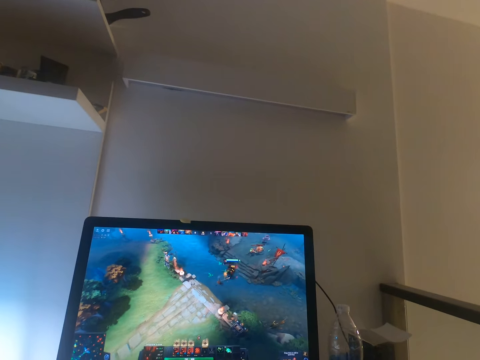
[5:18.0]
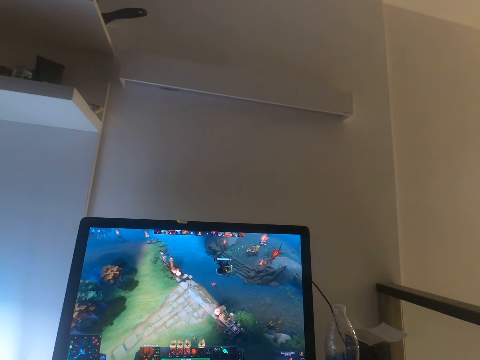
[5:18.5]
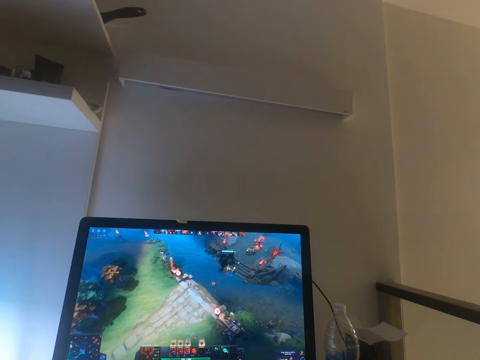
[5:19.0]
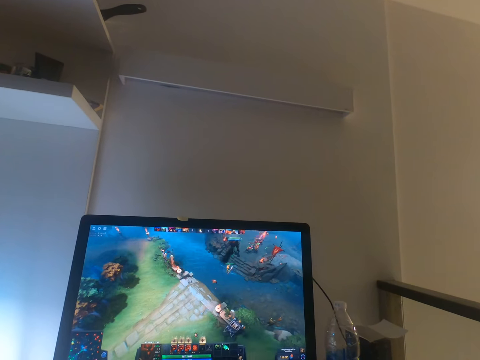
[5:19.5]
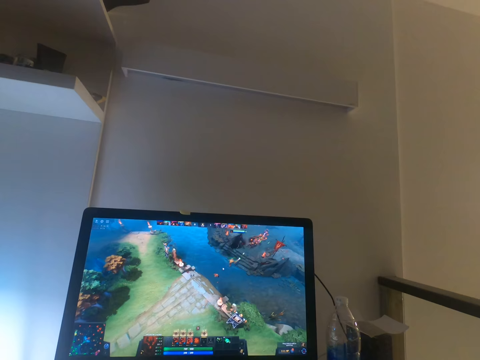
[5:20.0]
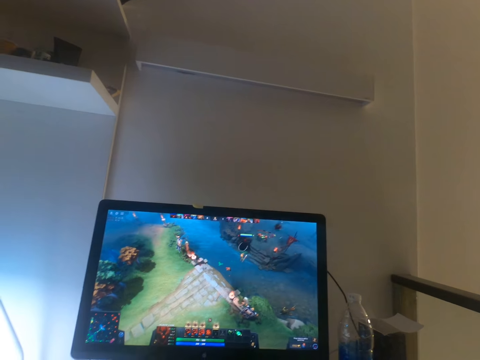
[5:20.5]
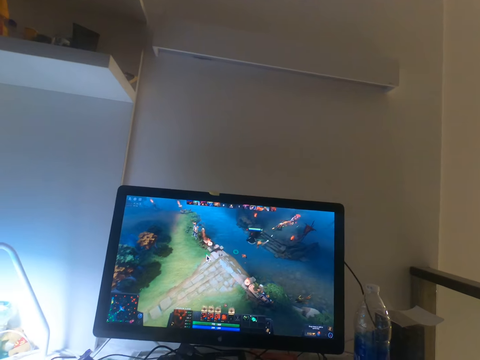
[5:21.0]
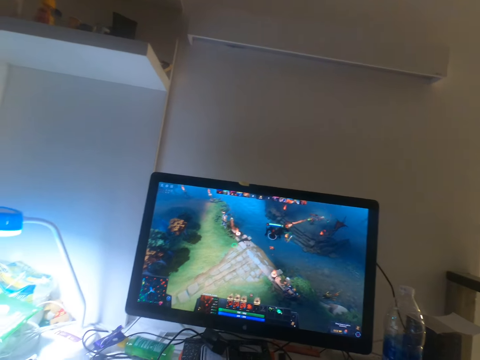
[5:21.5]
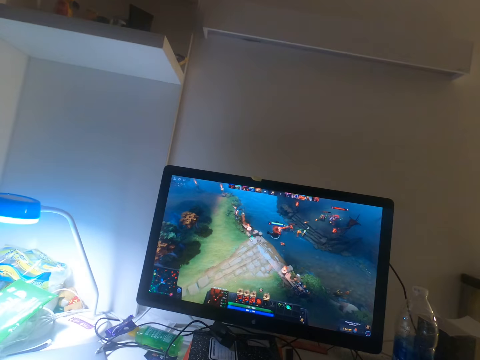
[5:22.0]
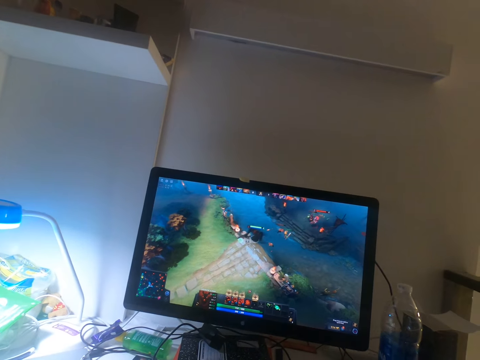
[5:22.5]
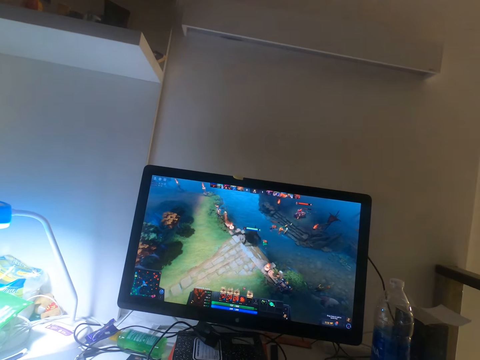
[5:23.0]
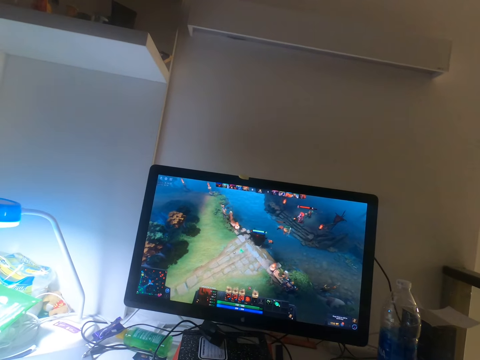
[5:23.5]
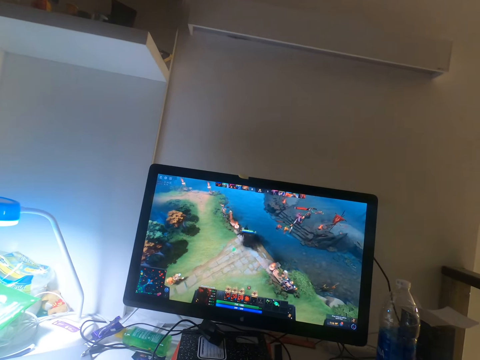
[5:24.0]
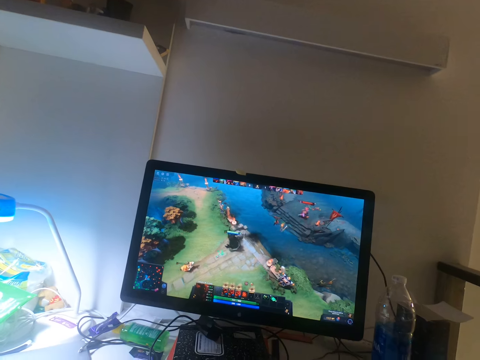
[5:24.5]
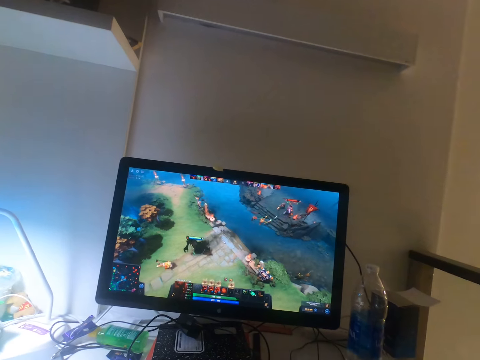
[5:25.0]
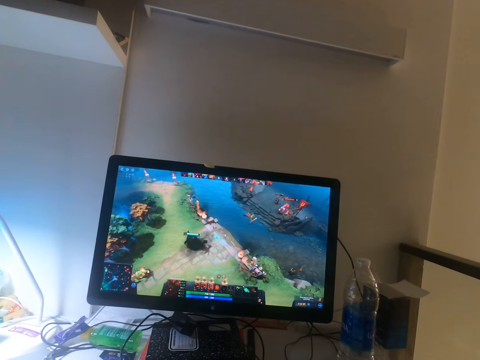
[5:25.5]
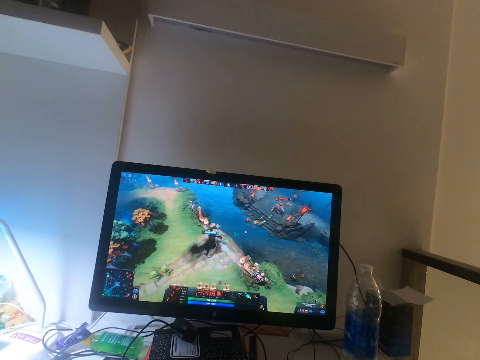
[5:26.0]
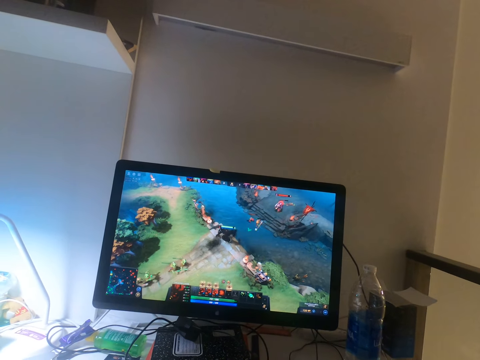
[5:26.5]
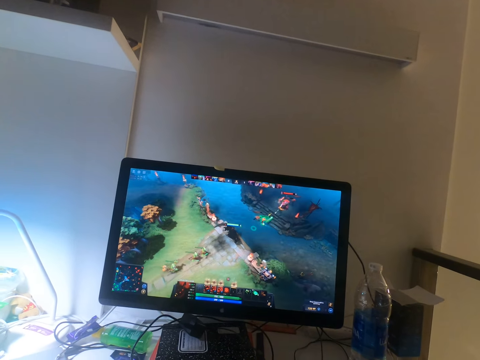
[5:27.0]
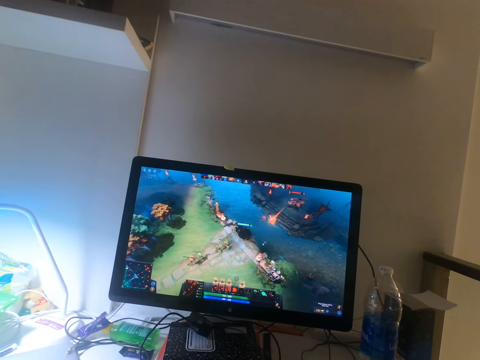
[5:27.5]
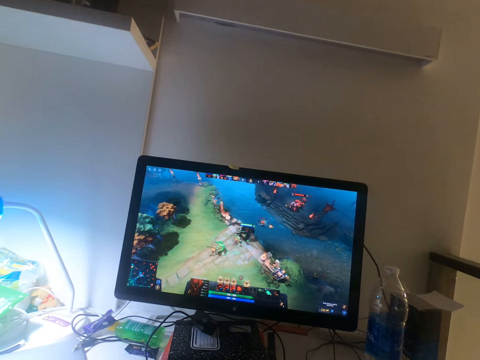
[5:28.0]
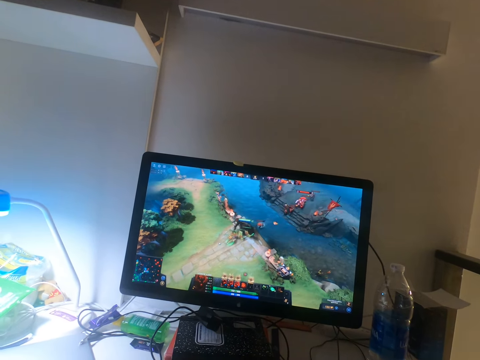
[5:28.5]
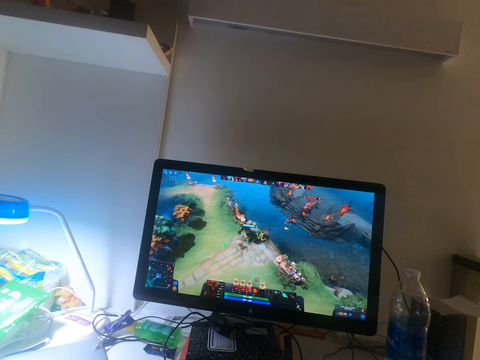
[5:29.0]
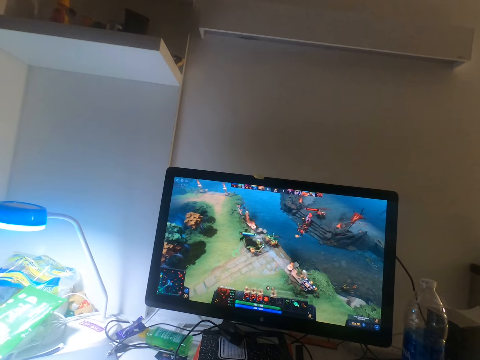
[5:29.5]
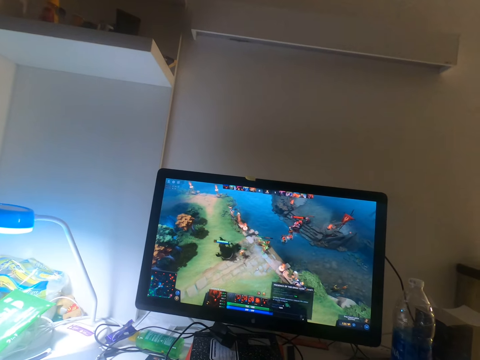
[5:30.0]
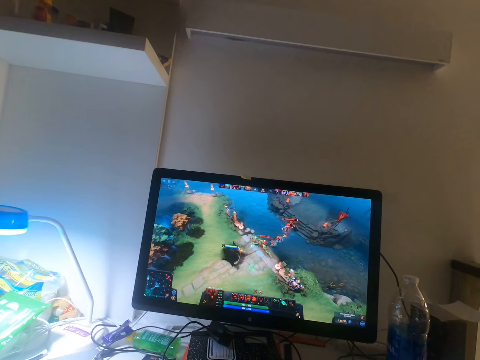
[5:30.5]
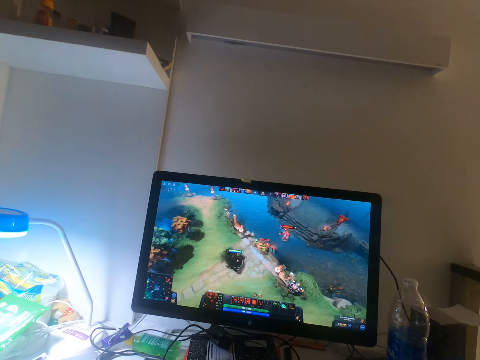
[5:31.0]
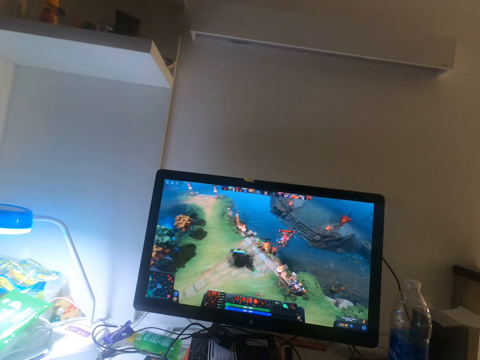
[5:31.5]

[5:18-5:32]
The camera wearer looks around. They click on the mouse. They click on the keyboard. They click on the mouse.

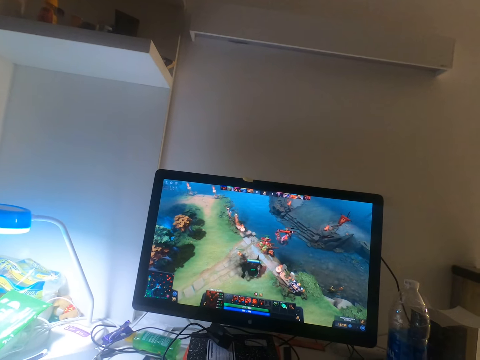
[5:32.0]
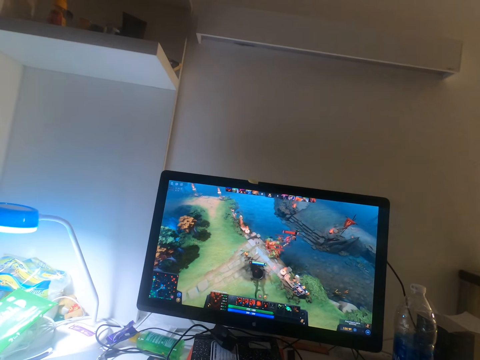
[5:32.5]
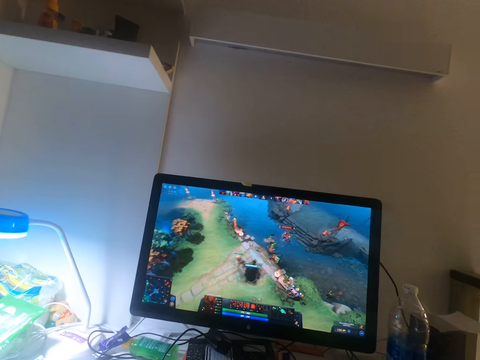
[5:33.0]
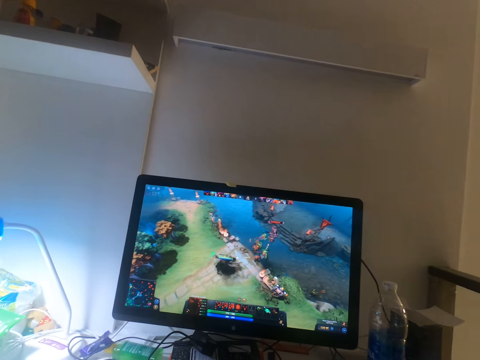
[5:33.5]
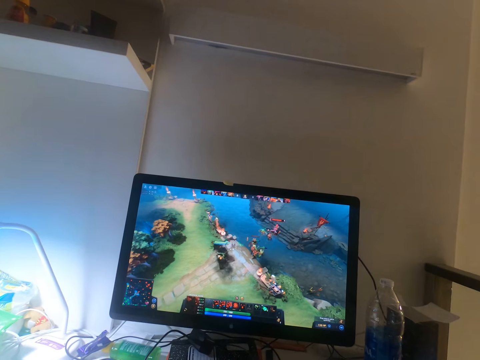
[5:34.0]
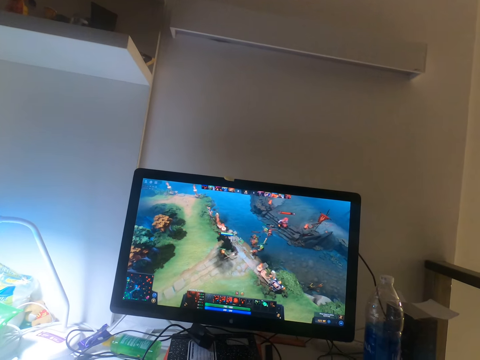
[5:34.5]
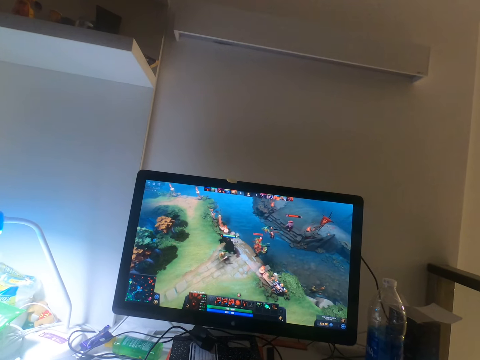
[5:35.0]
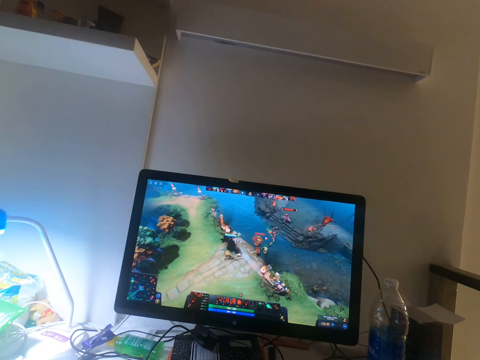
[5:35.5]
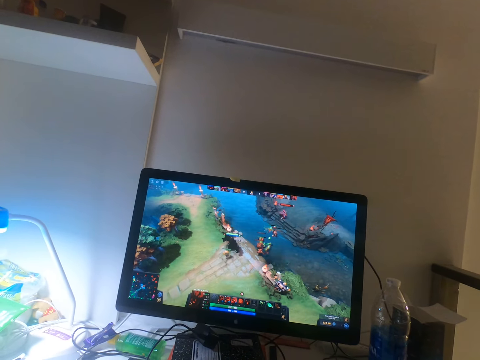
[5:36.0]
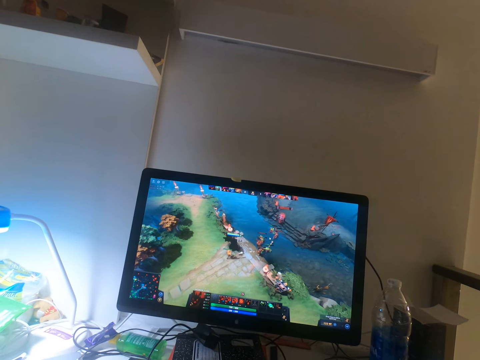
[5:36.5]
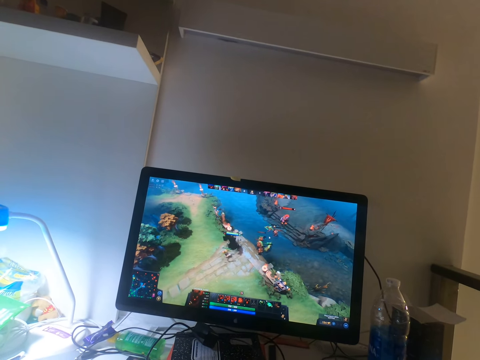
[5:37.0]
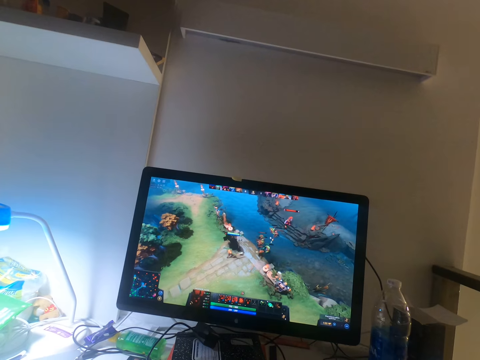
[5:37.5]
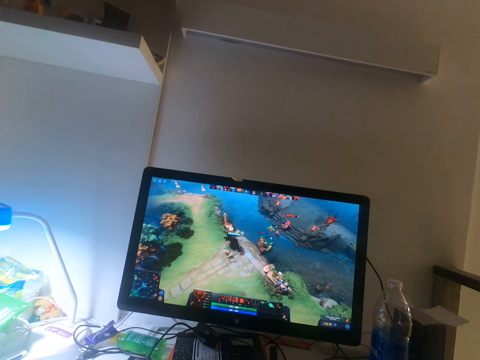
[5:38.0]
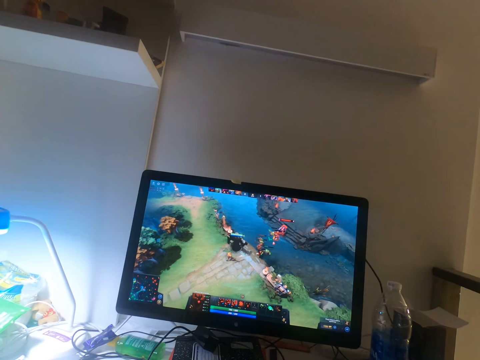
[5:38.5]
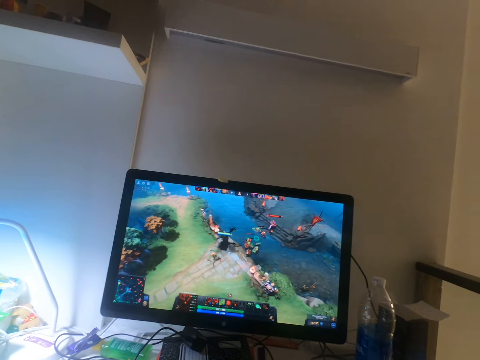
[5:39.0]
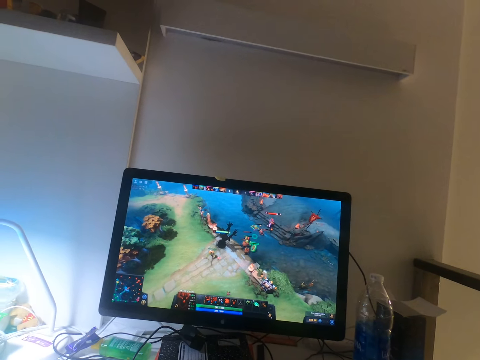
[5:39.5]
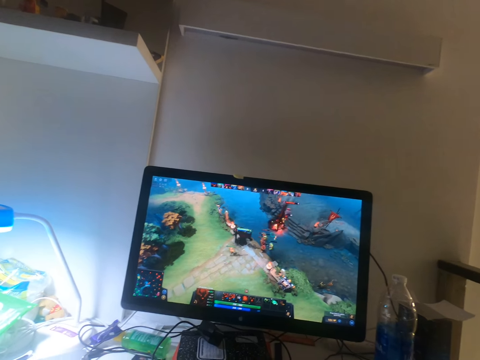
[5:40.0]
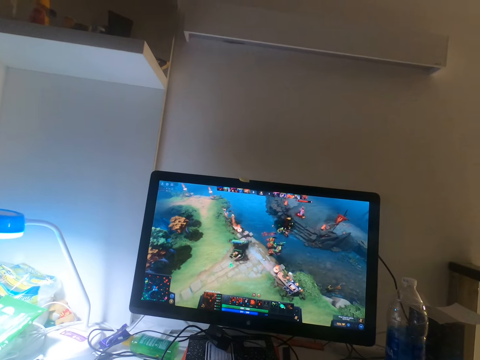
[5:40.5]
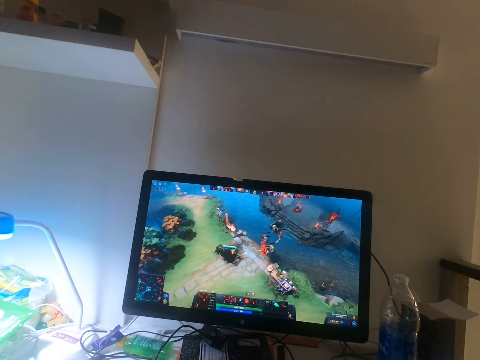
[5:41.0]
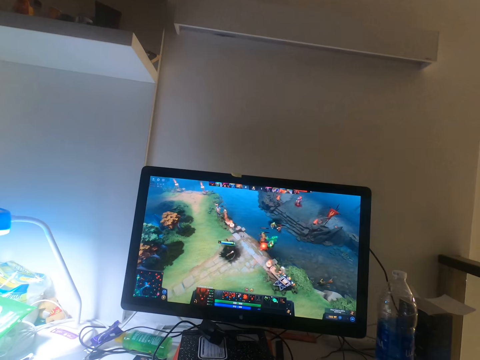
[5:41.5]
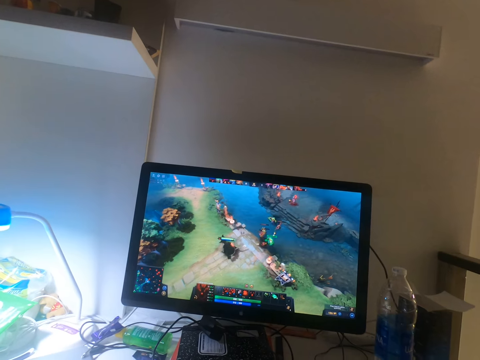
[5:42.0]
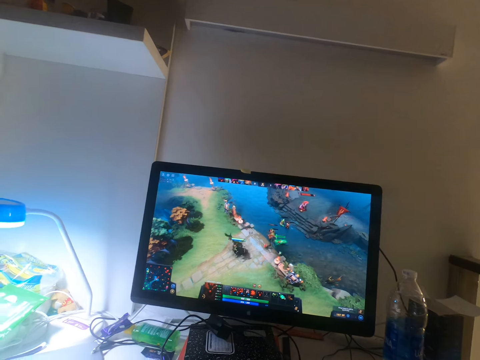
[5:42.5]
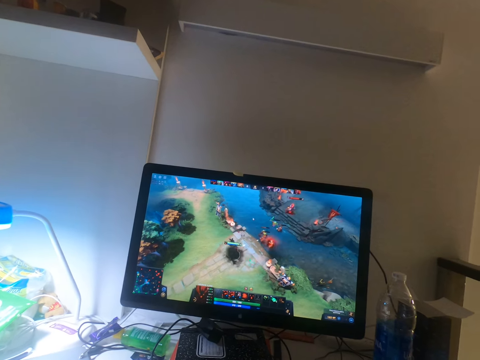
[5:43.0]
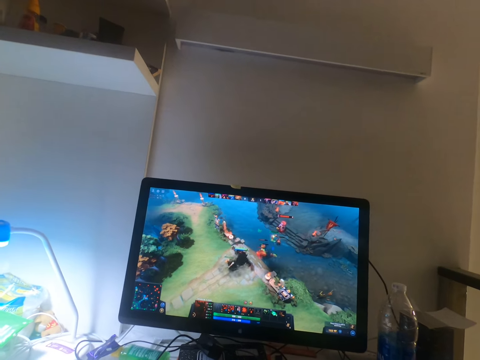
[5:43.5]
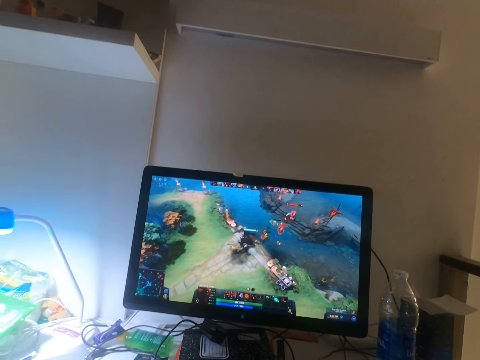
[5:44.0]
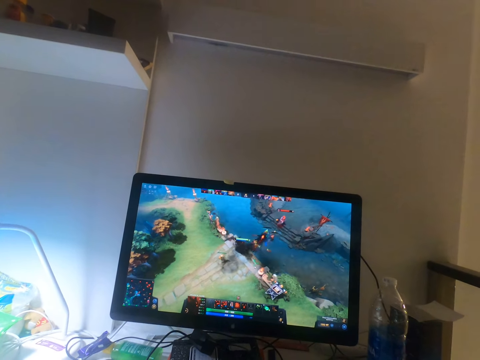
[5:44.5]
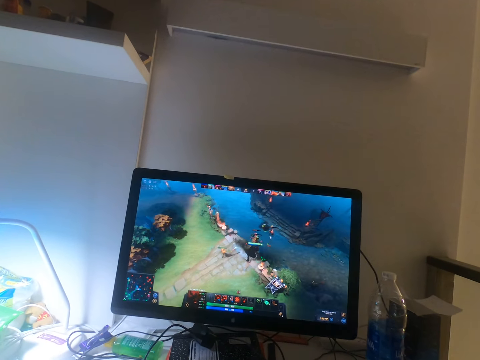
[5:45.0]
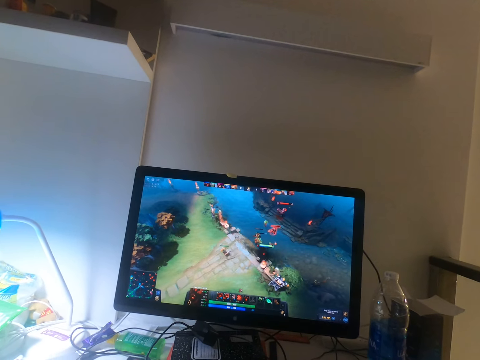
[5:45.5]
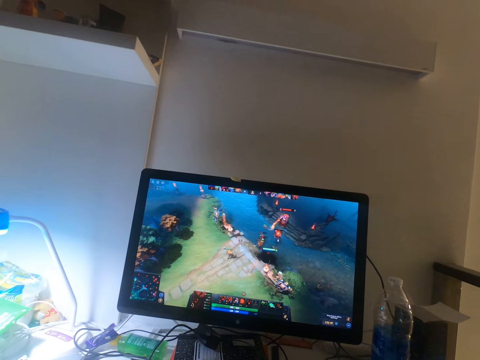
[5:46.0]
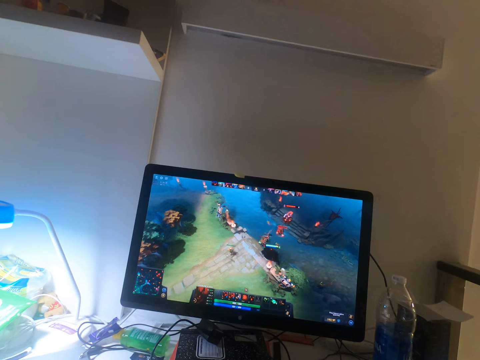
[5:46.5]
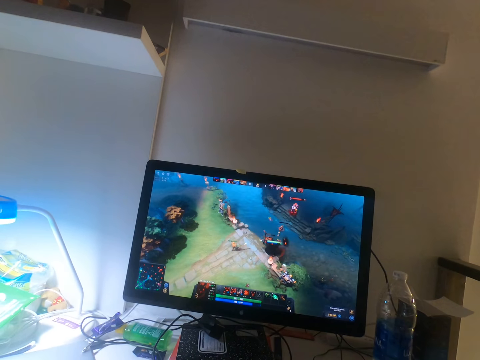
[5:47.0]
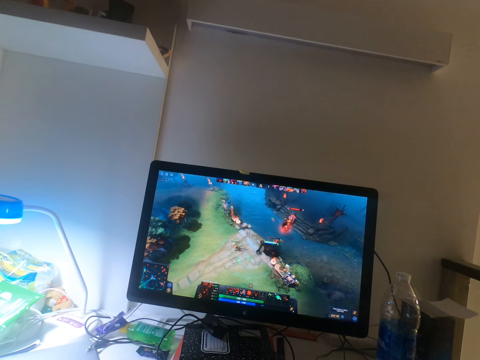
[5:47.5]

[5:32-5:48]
The camera wearer clicks on the keyboard. They click on the mouse. They click on the keyboard. They click on the mouse. They click on the keyboard.
